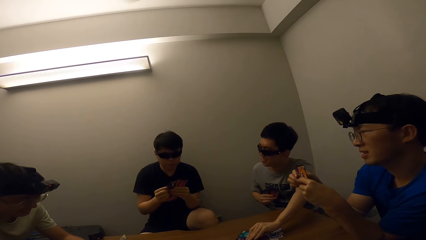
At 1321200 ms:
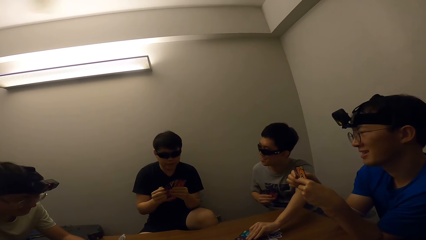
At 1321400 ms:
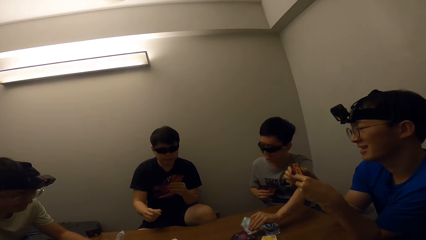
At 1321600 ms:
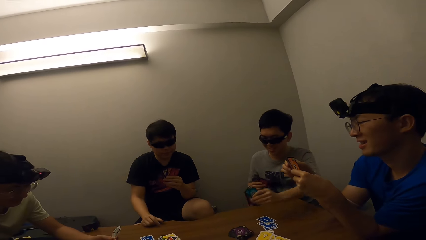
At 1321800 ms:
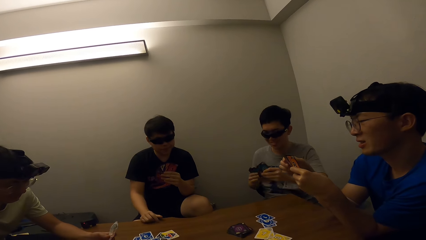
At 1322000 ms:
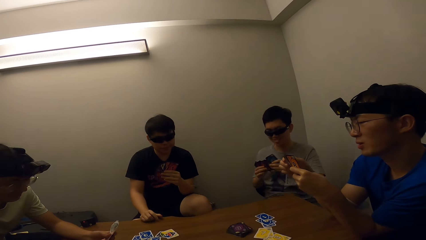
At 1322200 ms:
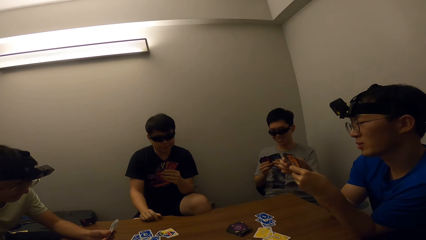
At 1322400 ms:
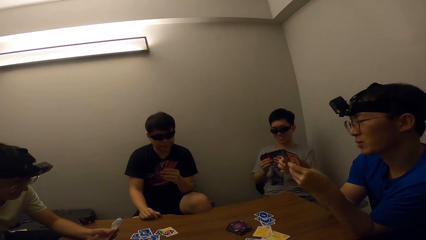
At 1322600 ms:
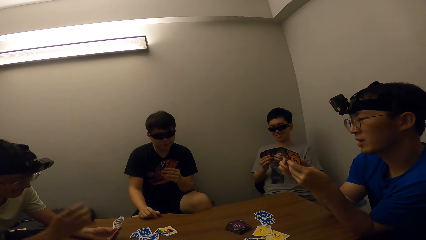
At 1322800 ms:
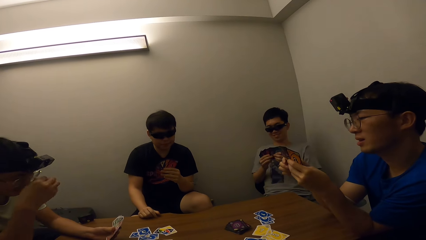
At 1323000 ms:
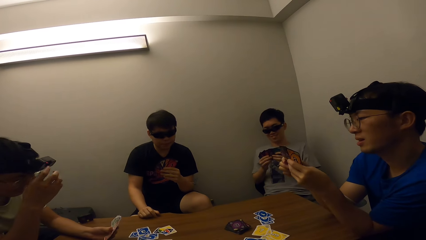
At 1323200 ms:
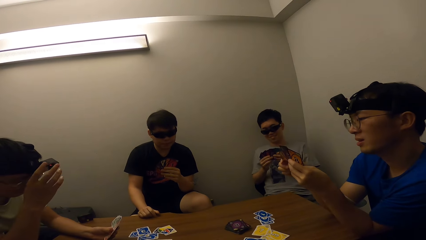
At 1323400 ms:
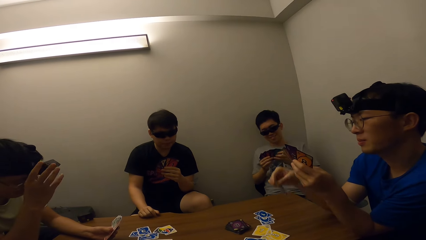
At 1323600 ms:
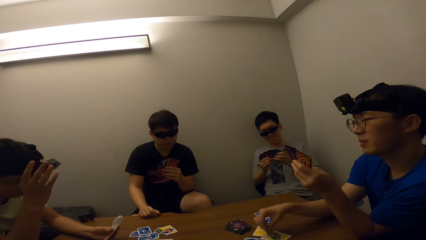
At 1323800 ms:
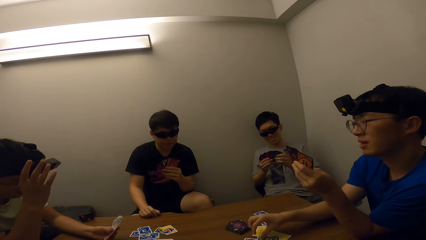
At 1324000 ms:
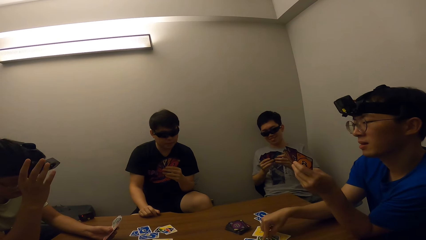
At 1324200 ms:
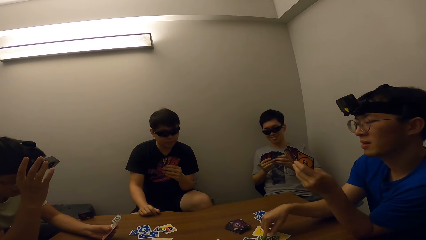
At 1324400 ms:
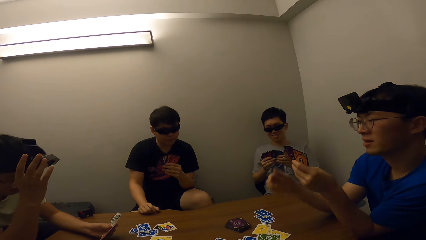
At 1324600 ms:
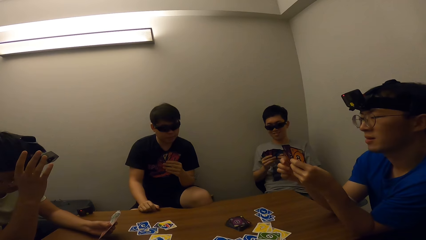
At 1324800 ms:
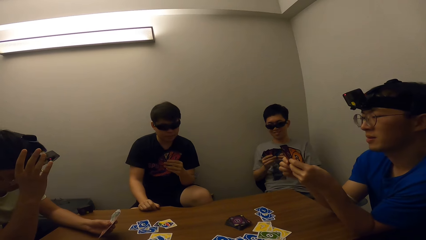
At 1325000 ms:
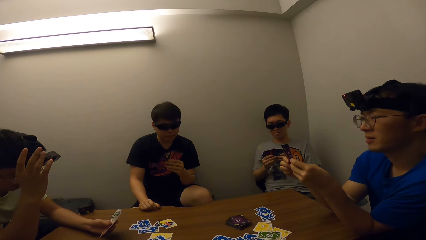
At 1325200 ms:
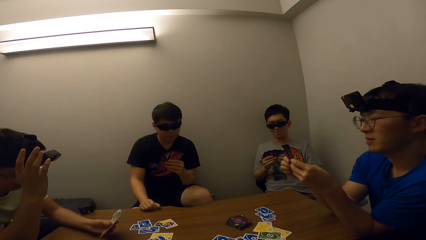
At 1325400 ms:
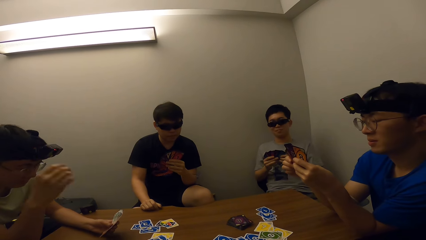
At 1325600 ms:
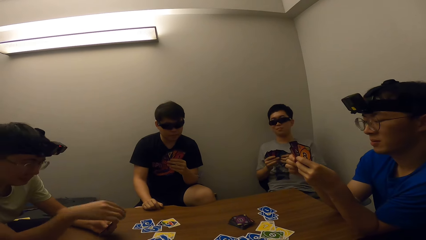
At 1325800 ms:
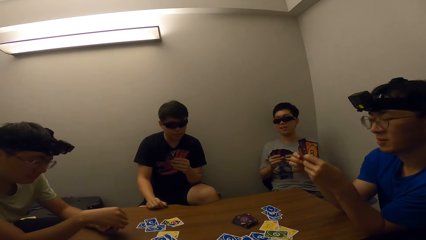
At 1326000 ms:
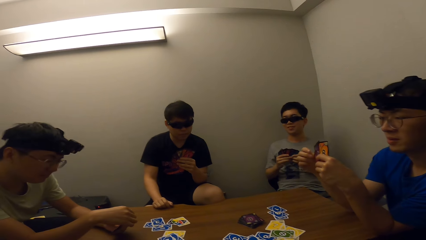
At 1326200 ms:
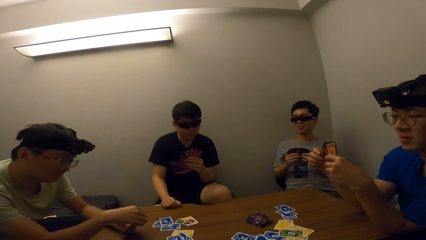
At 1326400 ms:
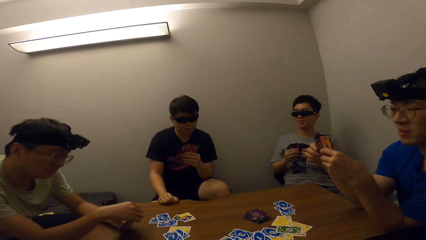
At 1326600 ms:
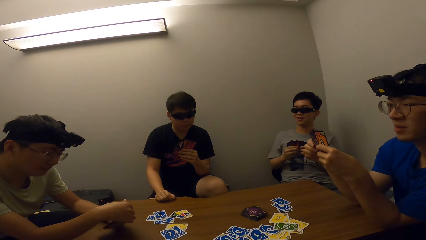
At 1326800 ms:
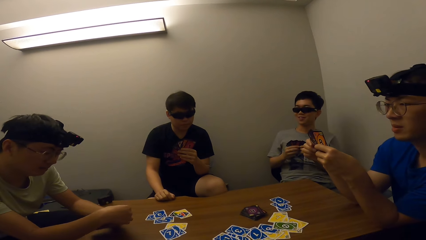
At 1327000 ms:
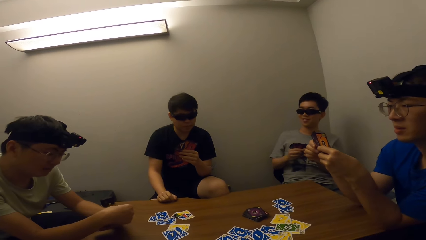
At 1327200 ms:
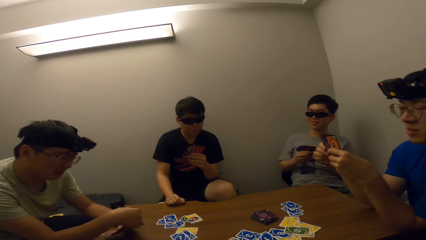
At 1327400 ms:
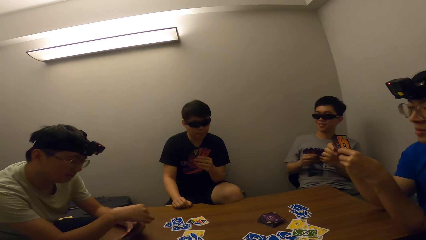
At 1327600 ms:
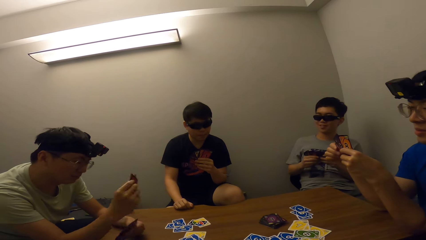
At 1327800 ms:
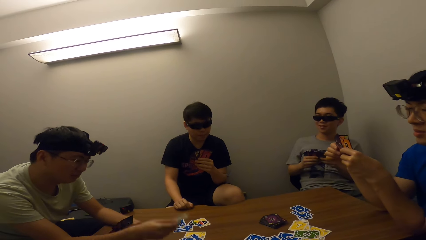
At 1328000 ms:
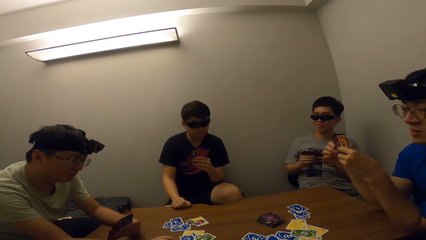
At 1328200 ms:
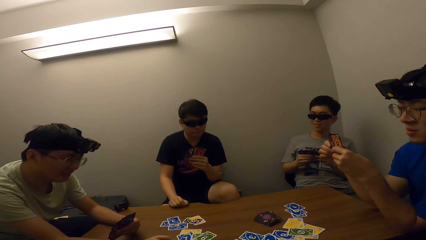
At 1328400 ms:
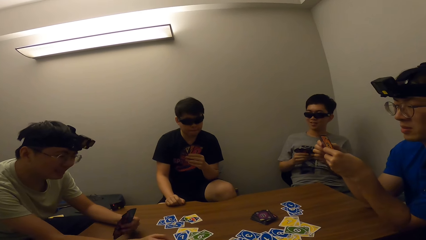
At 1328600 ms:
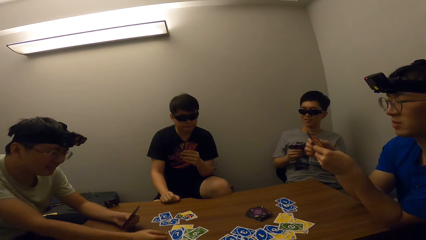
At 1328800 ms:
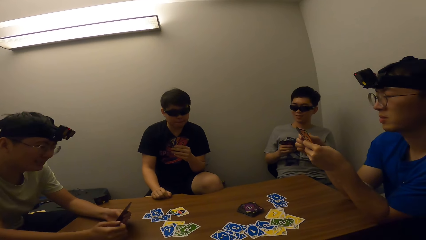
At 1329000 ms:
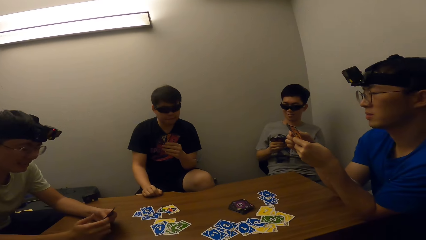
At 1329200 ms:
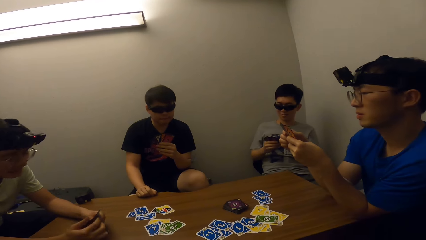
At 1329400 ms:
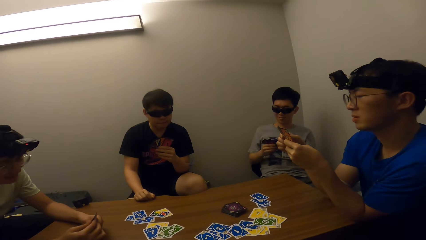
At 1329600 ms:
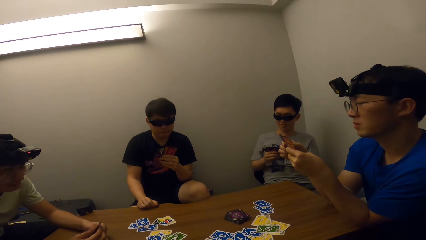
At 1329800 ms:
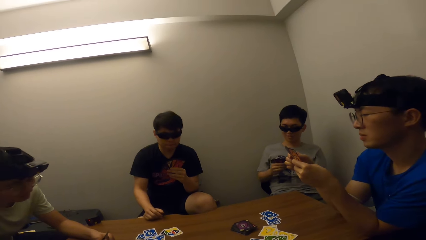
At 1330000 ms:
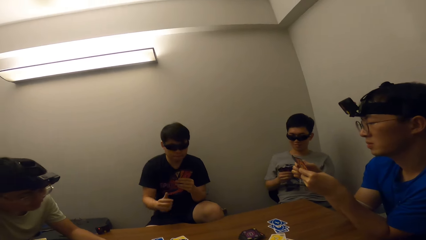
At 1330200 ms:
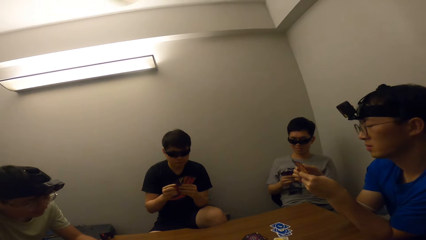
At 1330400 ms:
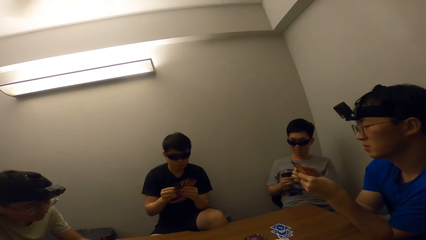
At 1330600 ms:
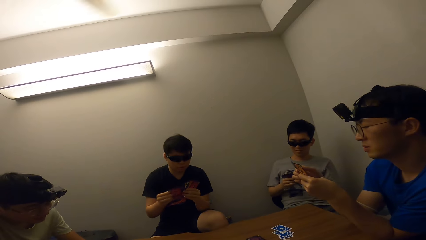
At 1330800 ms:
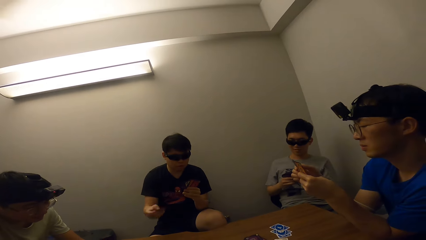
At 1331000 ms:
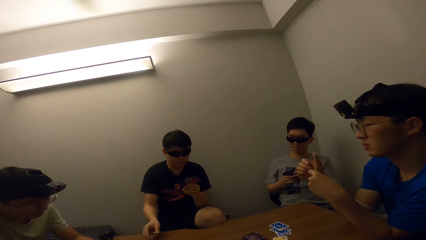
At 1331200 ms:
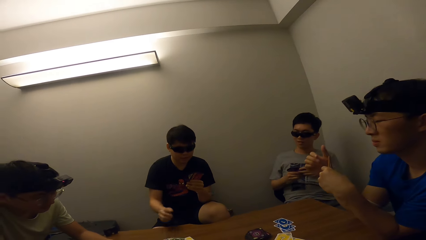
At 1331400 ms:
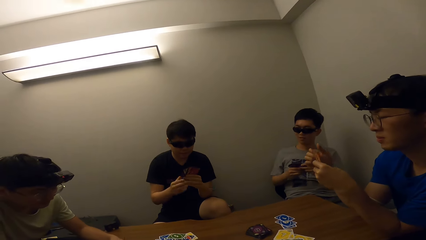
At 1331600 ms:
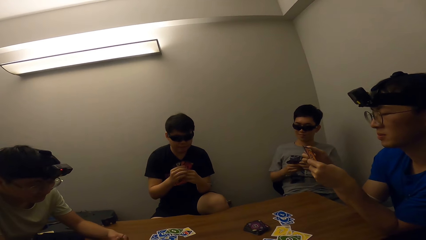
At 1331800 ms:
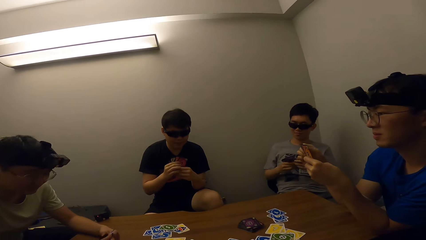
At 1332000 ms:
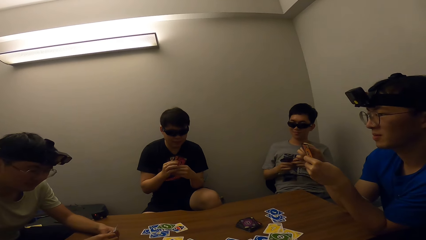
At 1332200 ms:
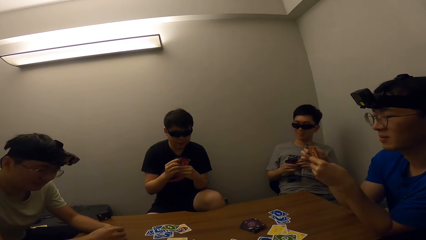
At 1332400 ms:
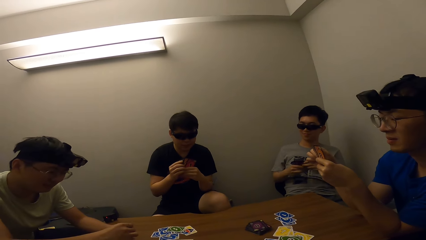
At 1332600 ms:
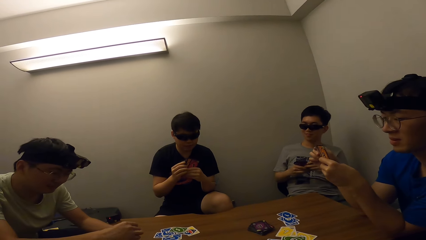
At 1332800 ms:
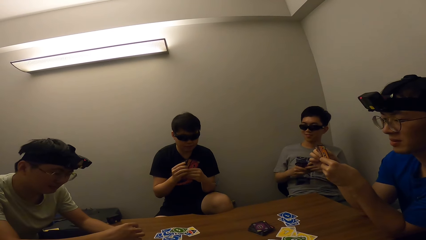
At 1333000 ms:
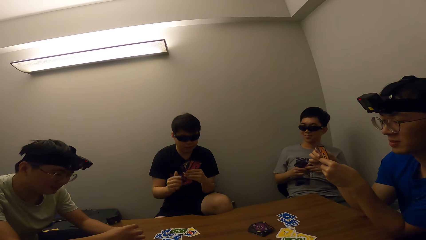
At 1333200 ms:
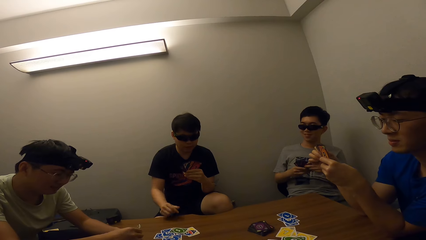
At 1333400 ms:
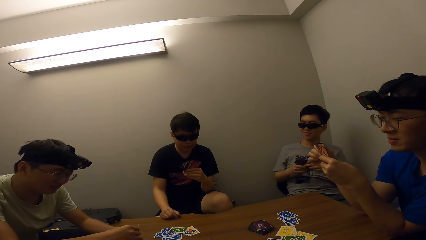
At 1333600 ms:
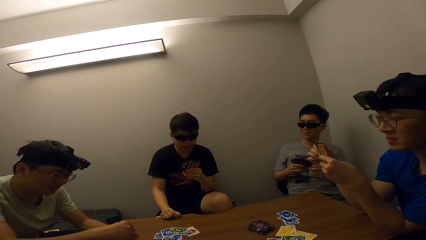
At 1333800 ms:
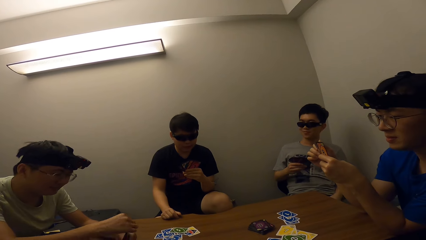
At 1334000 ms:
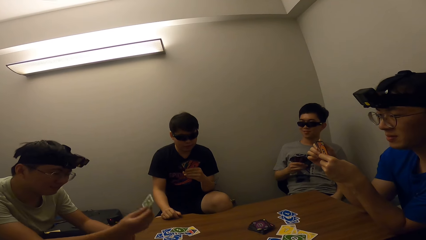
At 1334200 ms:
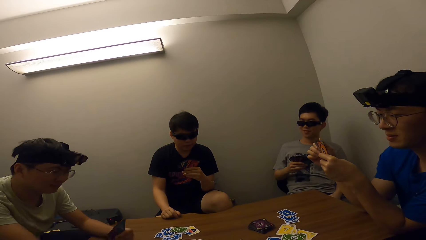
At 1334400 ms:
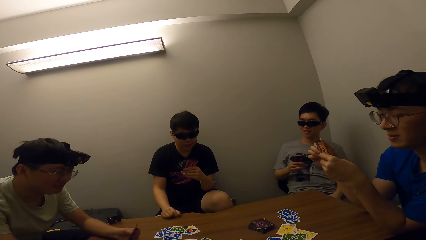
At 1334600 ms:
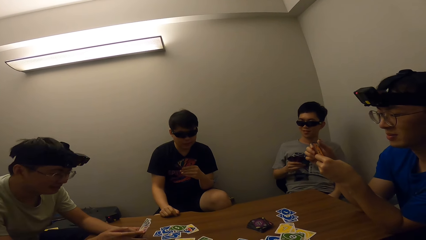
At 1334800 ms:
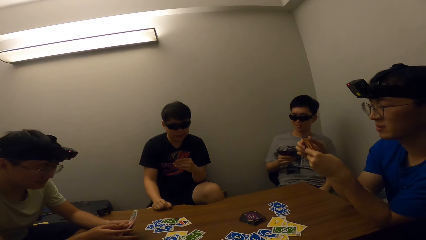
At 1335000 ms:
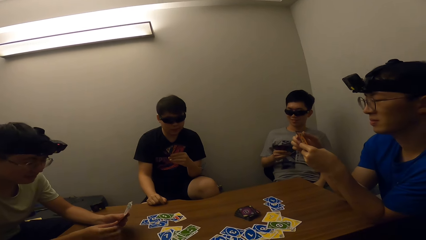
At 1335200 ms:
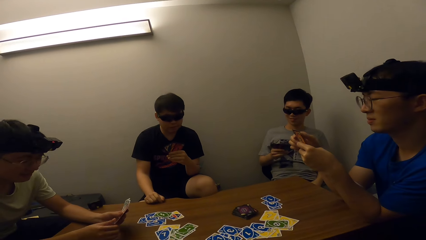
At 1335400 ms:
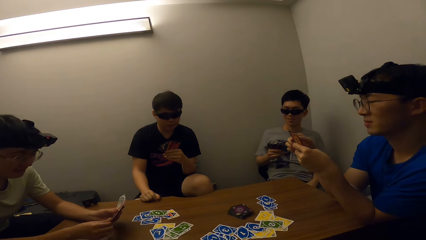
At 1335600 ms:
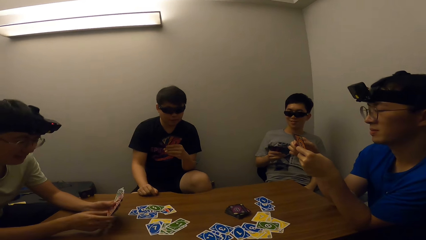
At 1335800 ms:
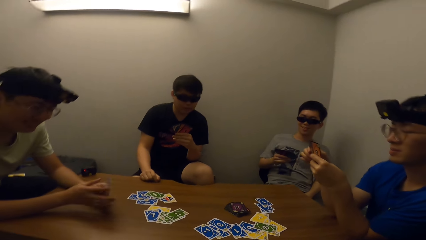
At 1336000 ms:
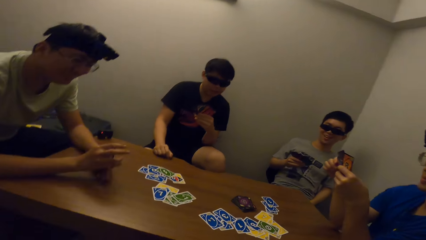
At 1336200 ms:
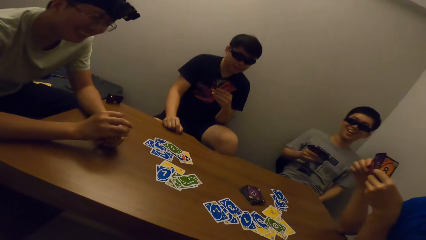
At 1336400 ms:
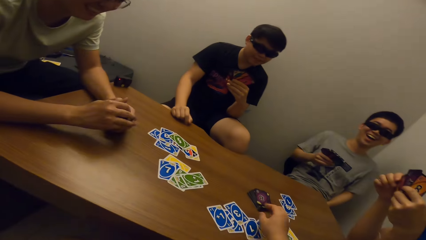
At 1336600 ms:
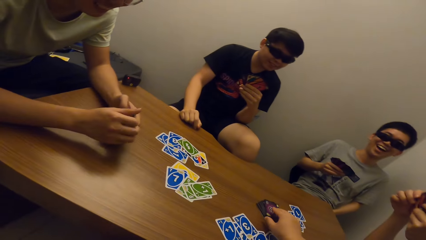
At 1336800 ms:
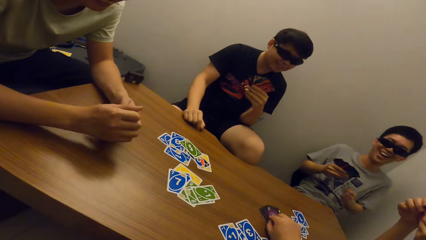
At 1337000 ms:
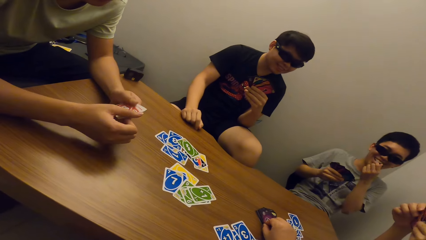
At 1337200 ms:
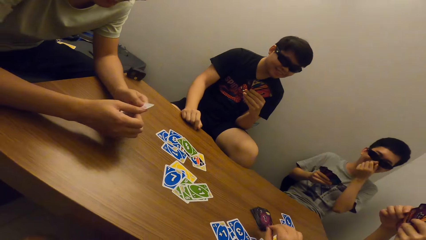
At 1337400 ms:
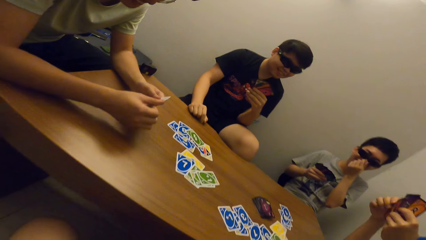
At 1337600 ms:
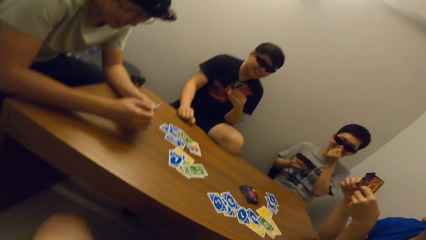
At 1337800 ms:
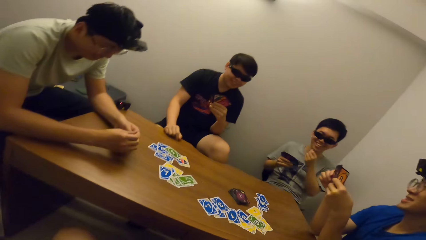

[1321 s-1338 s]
A man drops a card. Another man drops a card.
